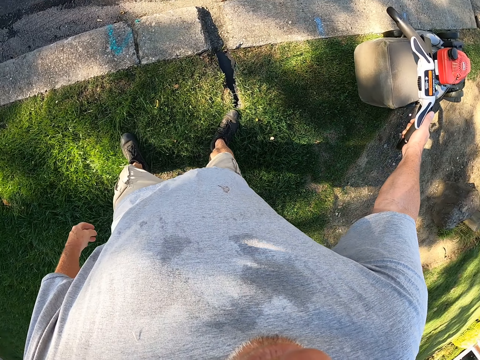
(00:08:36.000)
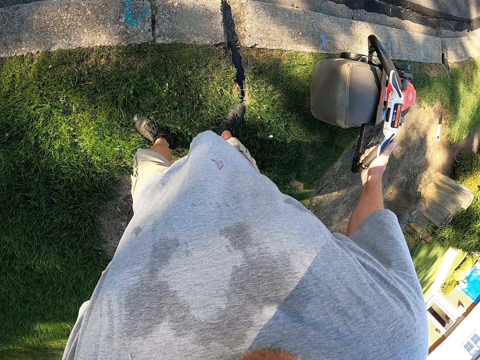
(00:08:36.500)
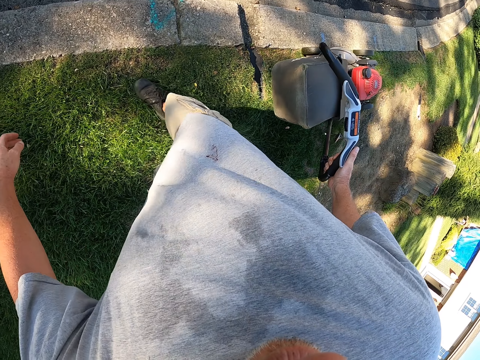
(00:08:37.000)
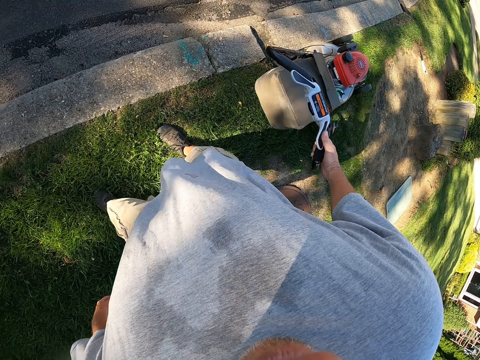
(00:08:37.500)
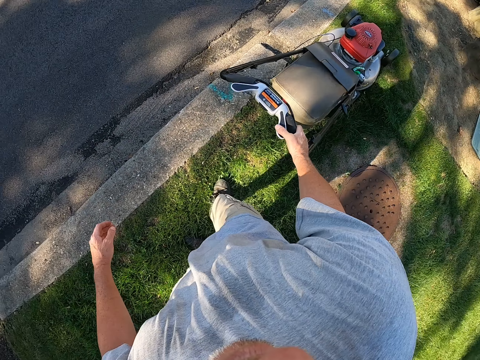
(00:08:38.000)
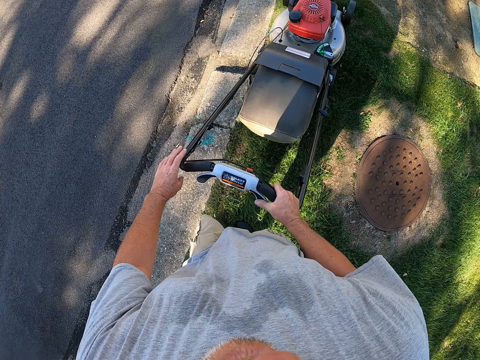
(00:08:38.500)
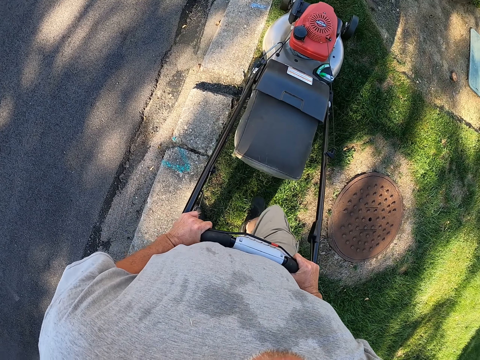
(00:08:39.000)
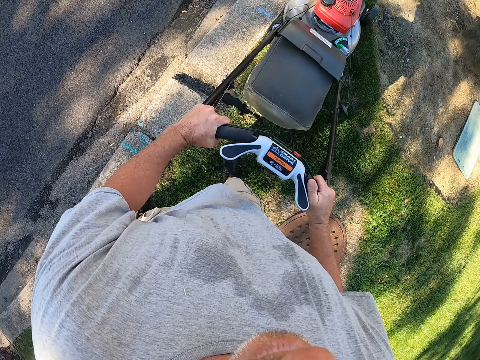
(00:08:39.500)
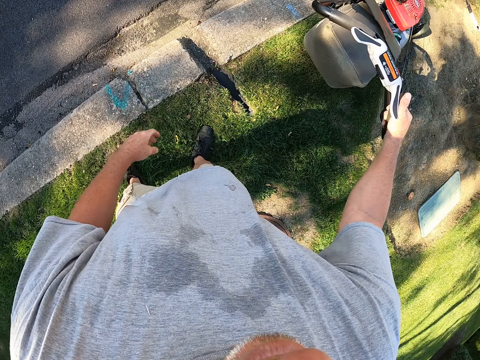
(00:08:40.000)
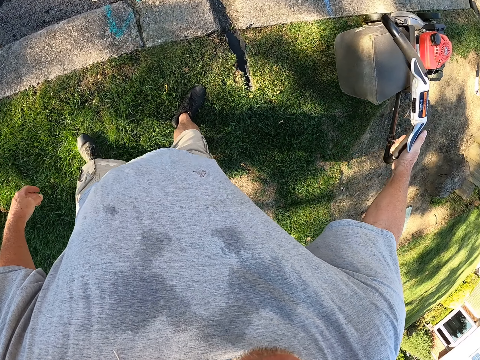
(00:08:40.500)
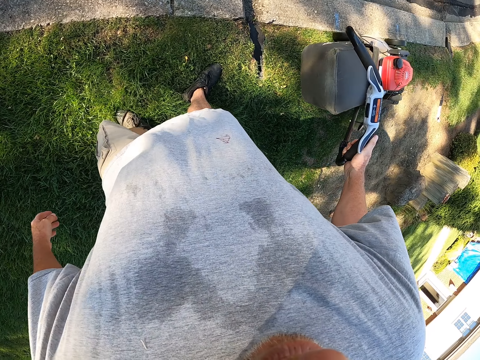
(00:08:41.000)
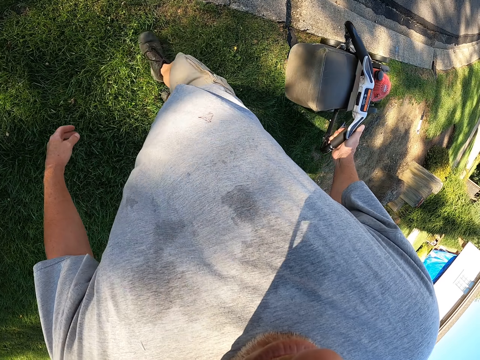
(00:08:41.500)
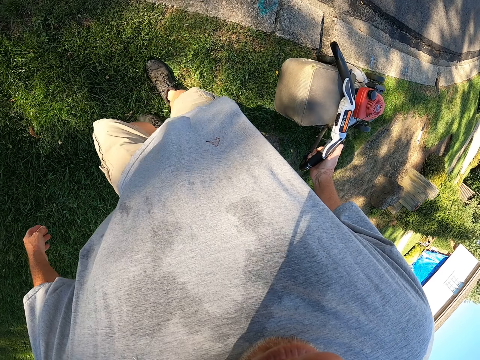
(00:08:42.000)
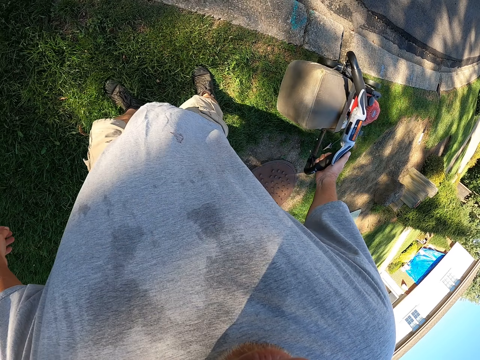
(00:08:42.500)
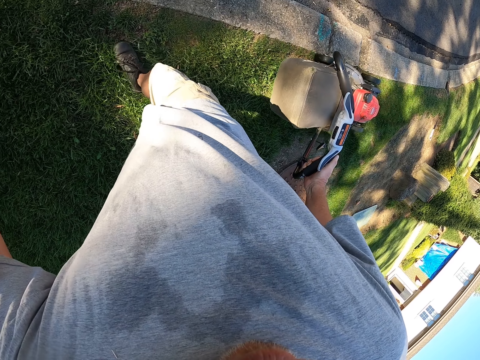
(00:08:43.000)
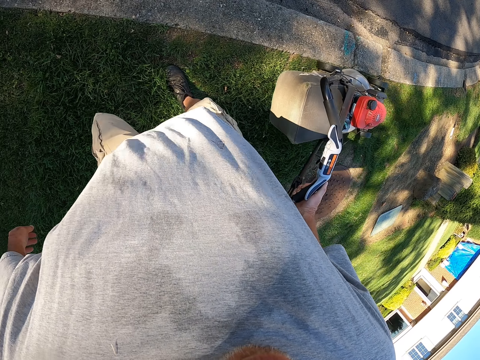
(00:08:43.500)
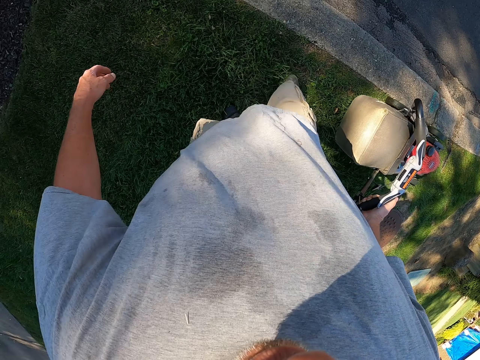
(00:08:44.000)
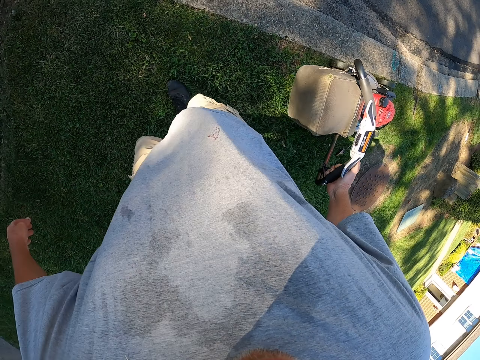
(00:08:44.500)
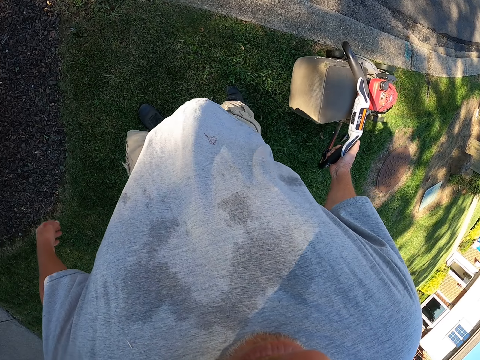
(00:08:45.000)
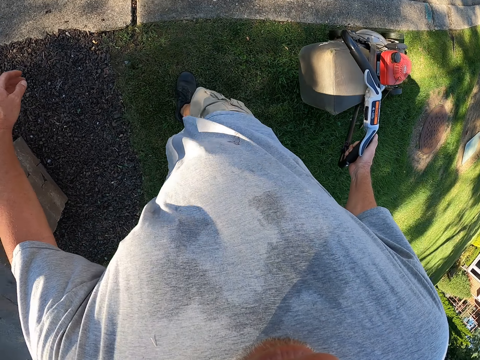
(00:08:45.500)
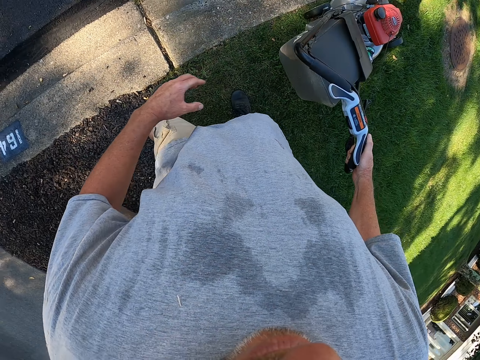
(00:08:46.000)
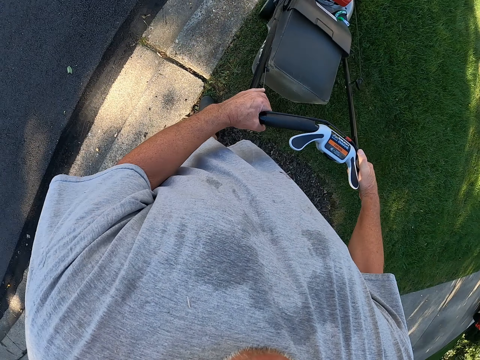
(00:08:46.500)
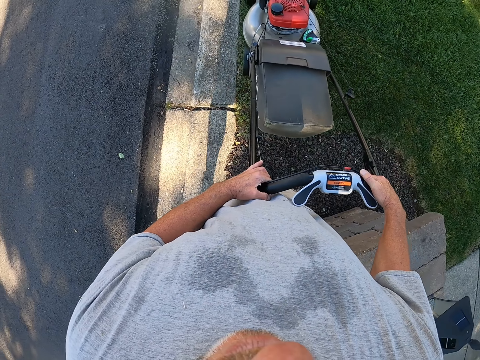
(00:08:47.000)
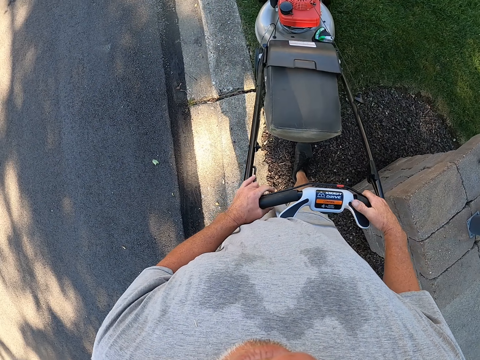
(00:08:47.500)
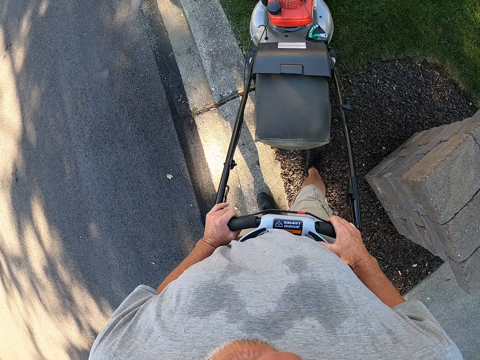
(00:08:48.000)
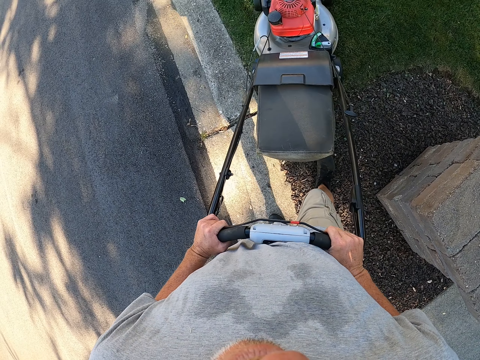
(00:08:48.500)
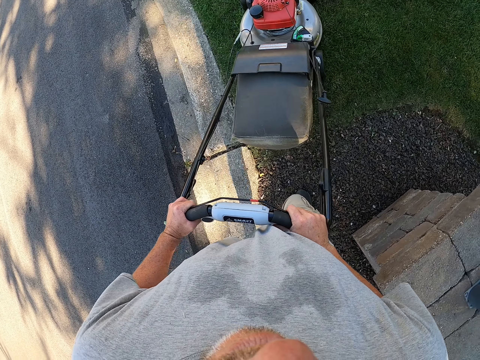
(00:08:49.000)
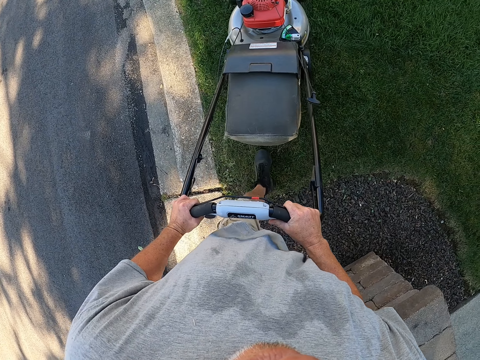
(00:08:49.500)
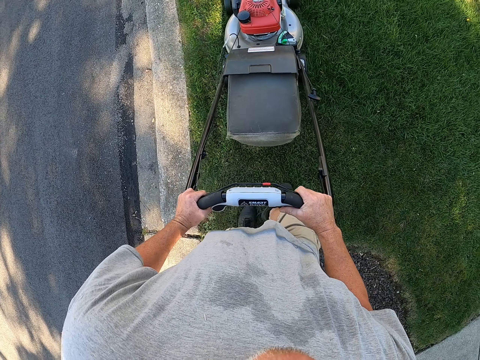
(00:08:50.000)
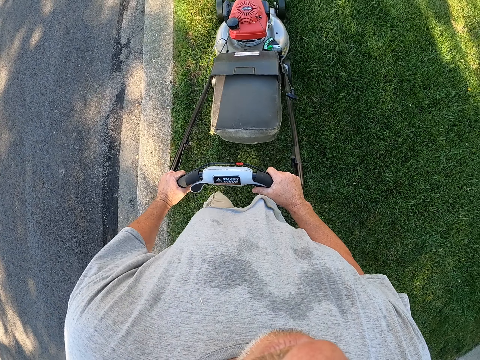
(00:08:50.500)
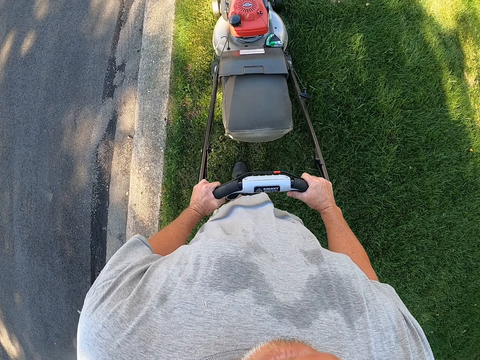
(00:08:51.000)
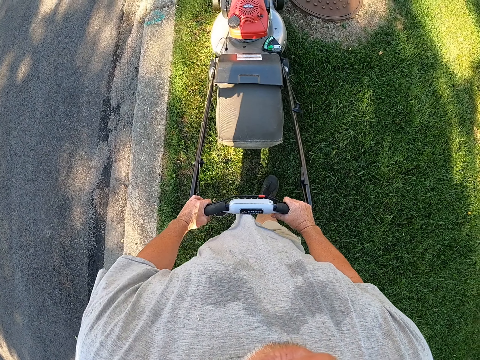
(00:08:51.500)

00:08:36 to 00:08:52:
The camera wearer holds the lawnmower handle with the left hand. They trim grass on the compound. They walk with the lawn mower. They hold the lawnmower handle with the left hand. They trim grass on the compound.

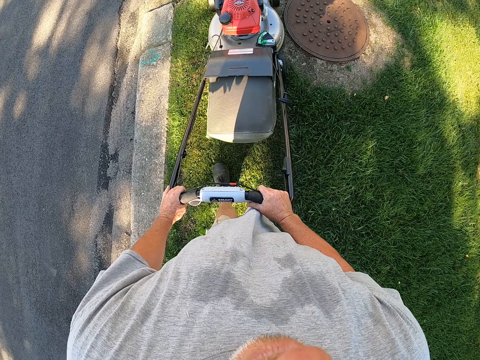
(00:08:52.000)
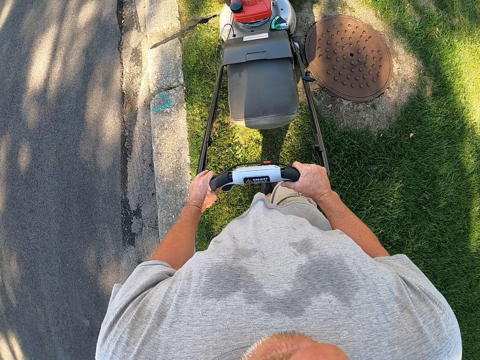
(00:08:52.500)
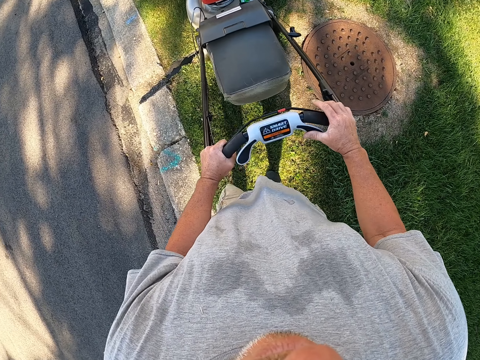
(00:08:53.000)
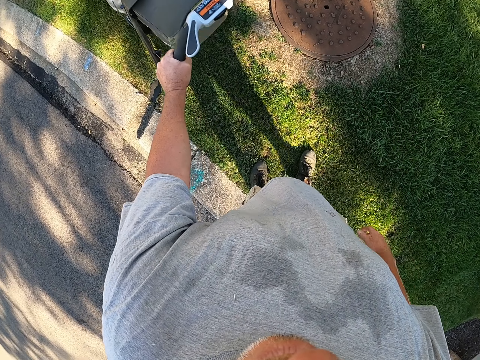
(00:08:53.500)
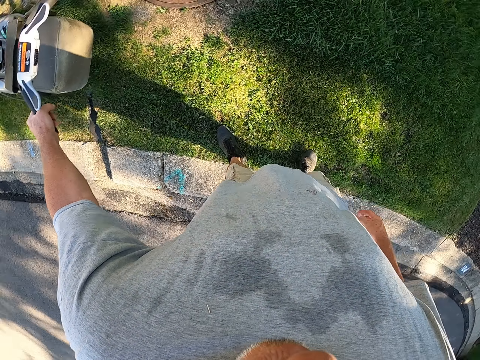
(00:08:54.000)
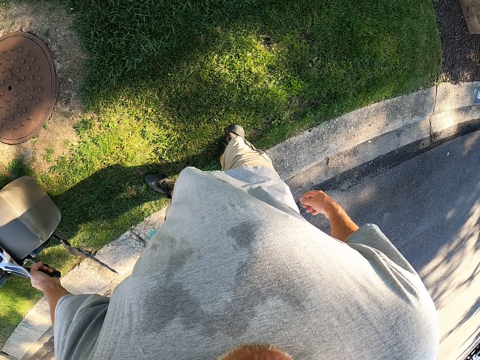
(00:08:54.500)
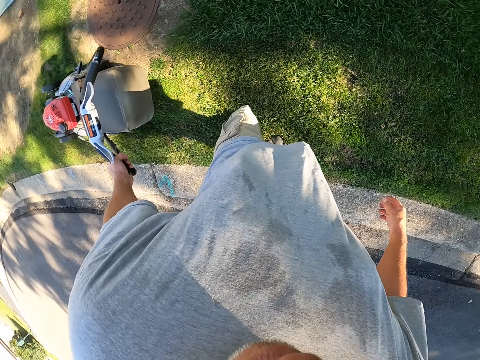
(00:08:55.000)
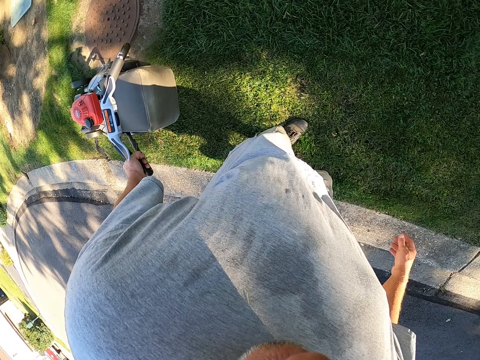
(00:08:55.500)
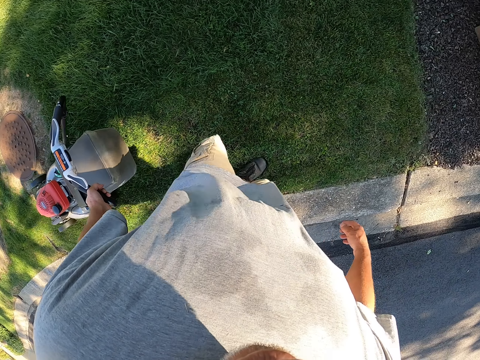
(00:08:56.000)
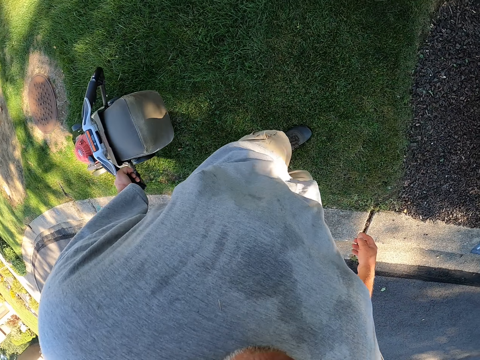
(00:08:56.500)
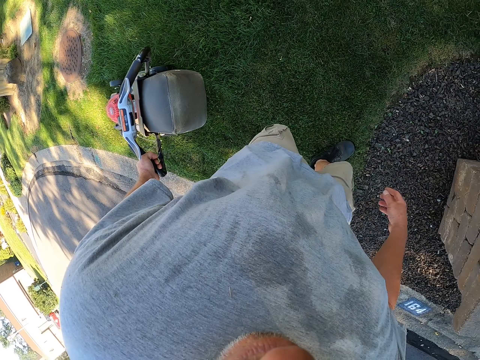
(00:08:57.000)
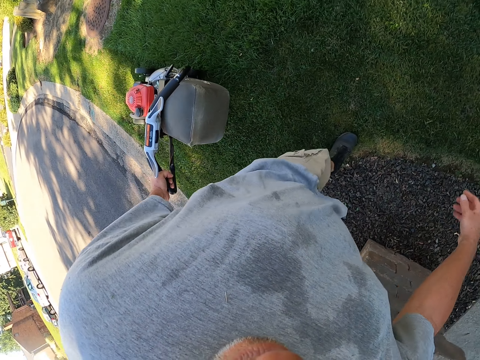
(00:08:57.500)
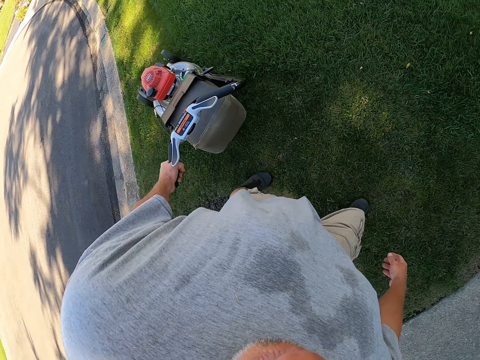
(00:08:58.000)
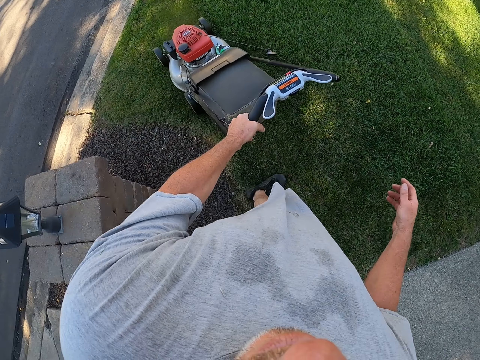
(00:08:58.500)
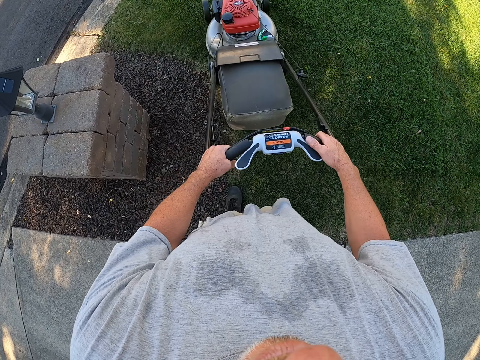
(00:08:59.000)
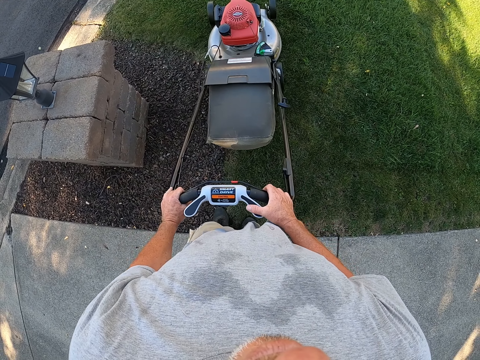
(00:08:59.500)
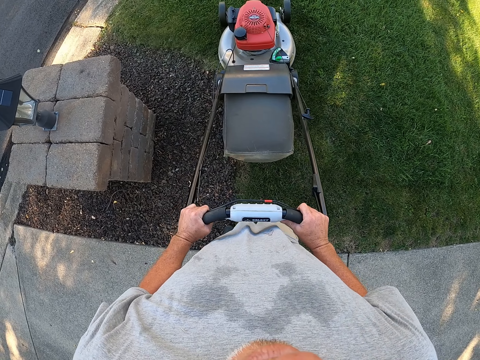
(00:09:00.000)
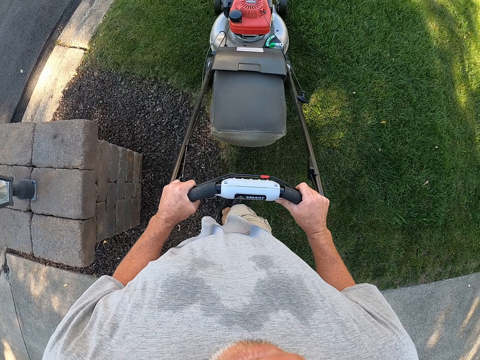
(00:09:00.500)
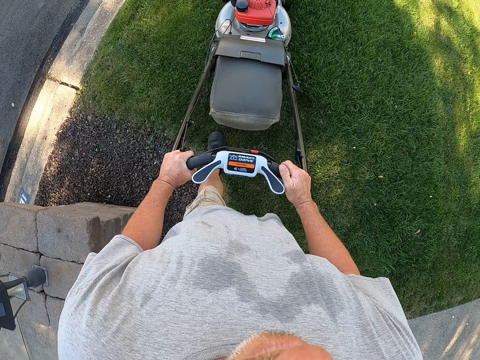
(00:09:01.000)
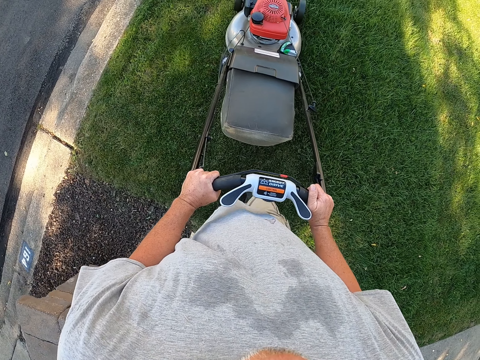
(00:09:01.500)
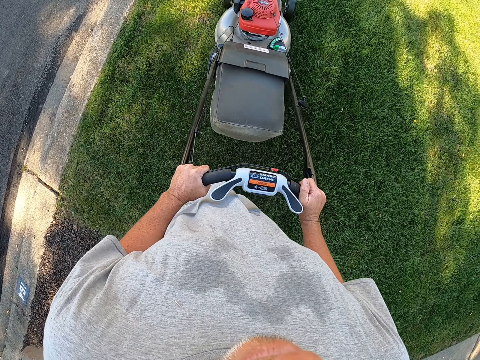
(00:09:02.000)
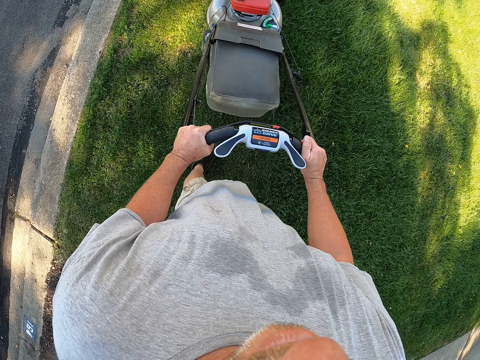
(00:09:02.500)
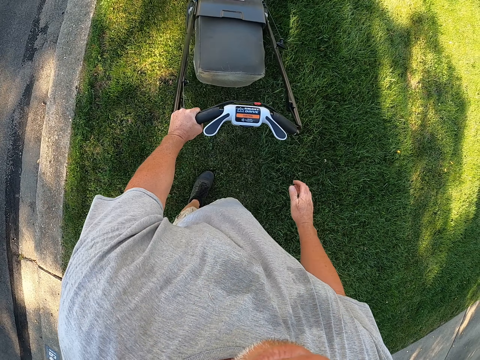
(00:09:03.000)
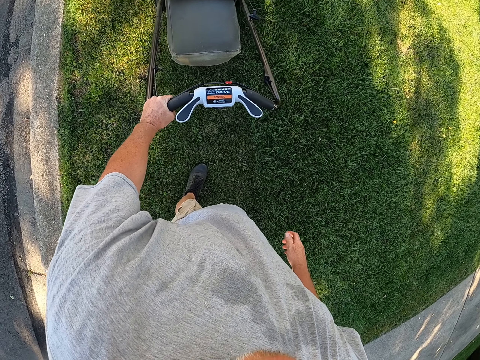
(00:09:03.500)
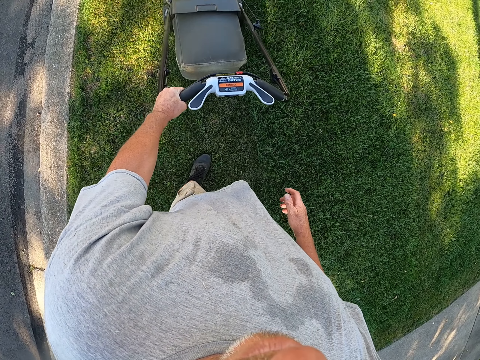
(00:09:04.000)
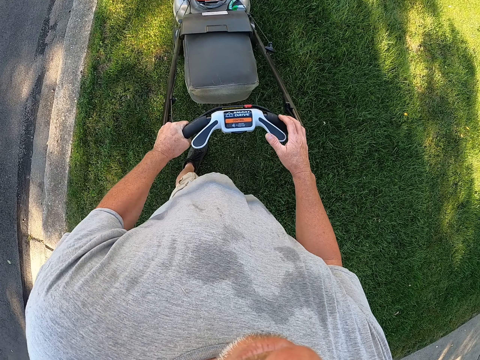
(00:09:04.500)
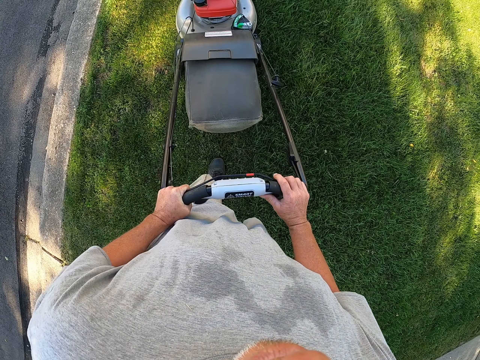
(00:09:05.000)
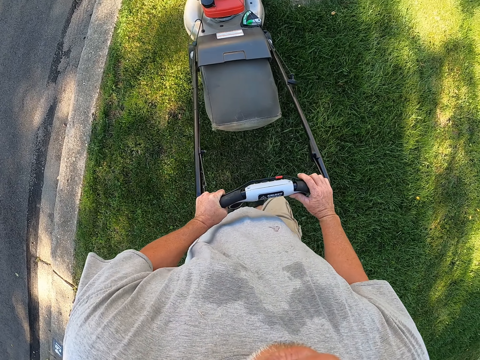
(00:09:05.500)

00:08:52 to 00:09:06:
The camera wearer removes the right hand from the lawnmower handle. They trim grass on the compound. They hold the lawnmower handle with the right hand. They trim grass on the compound.
